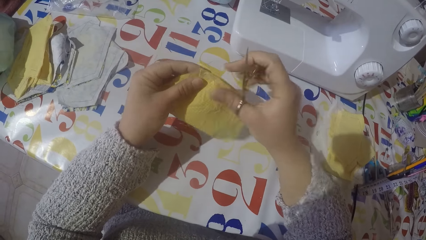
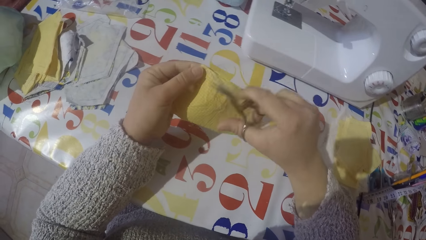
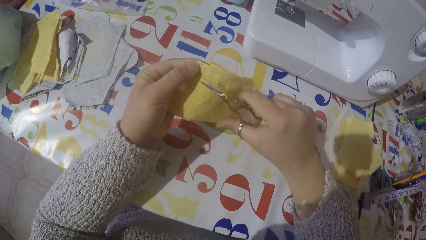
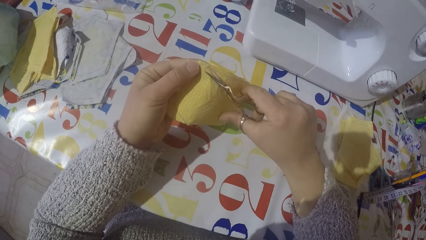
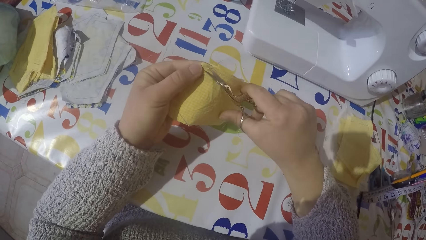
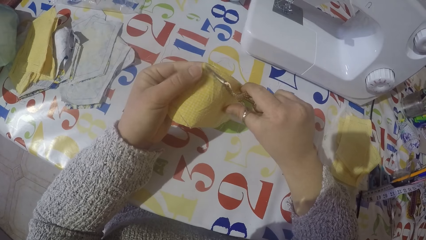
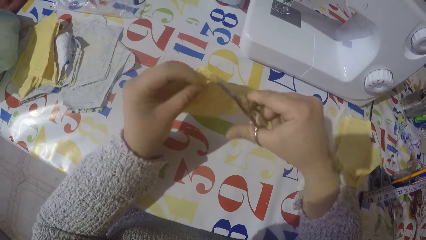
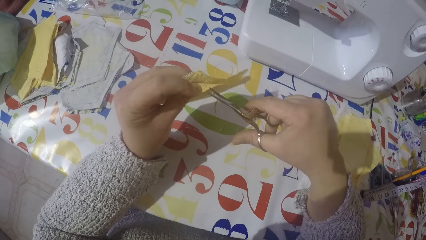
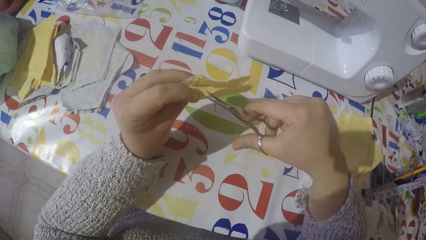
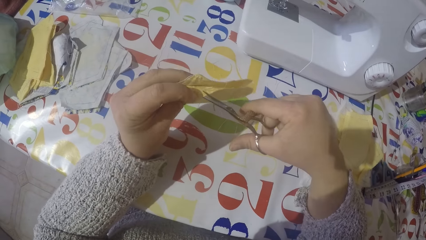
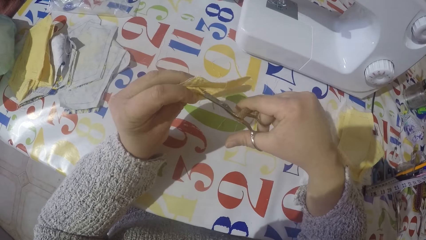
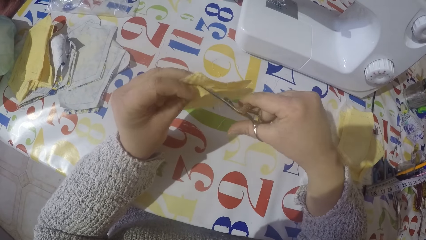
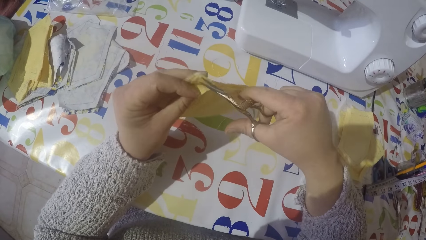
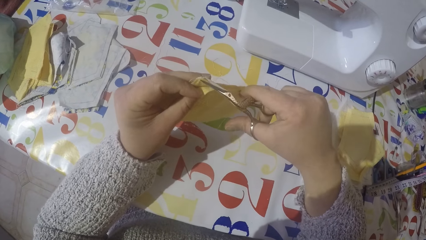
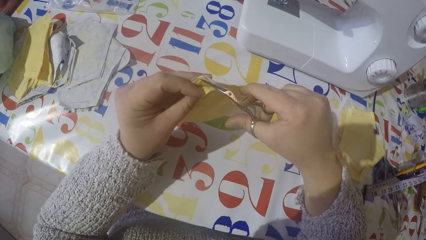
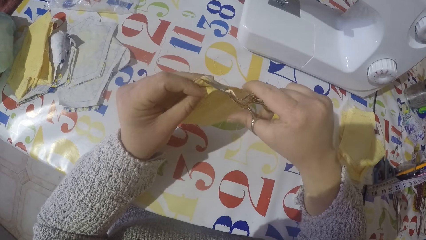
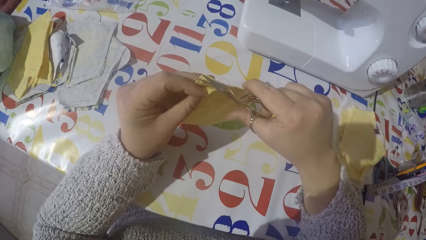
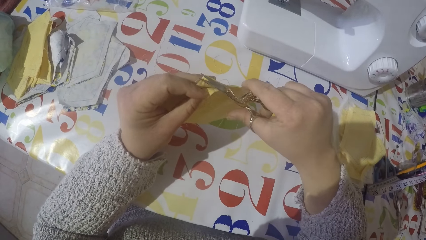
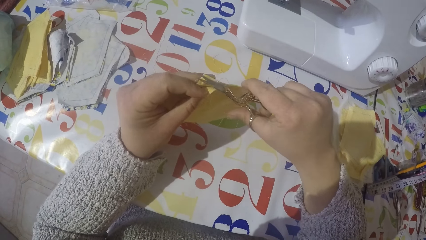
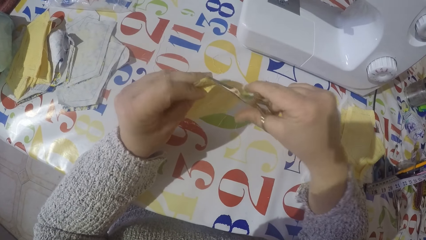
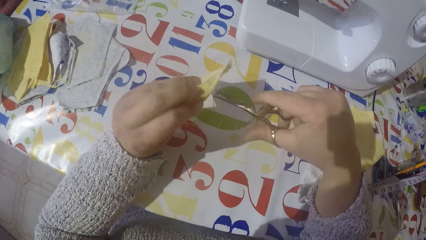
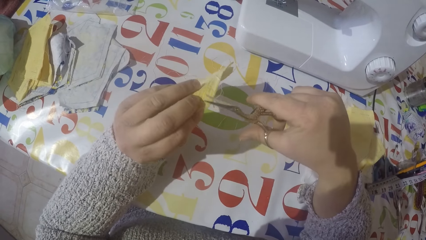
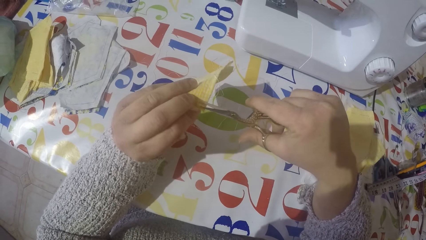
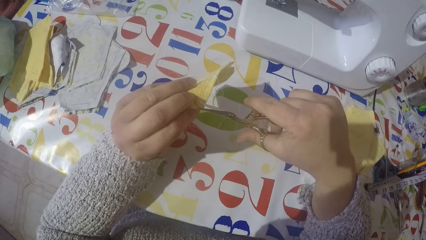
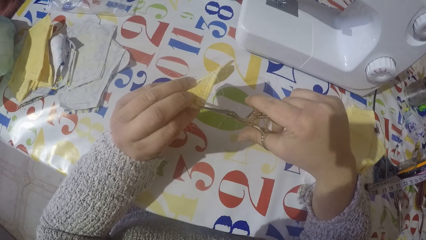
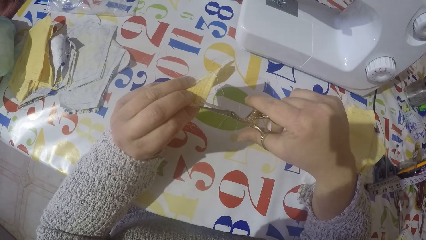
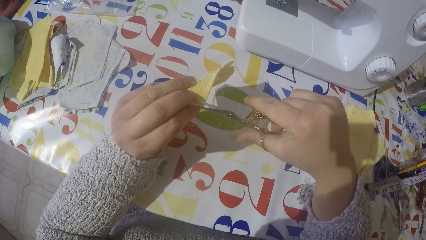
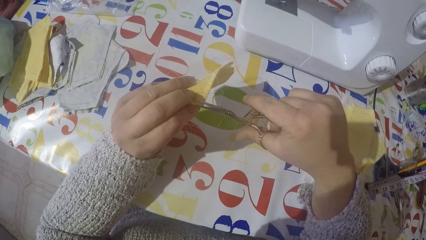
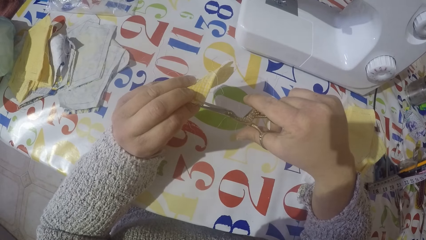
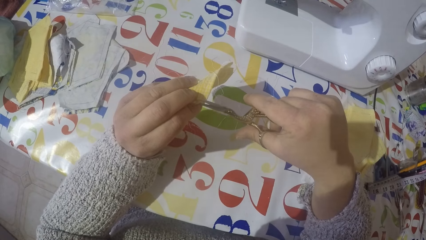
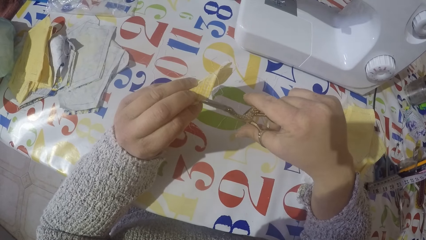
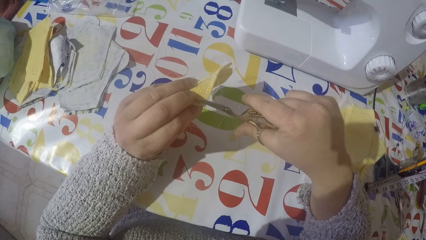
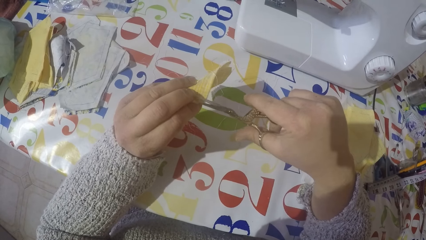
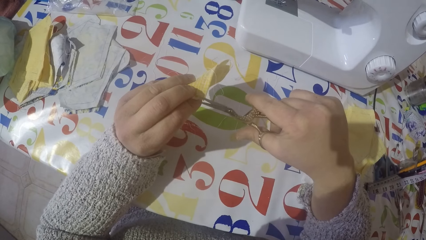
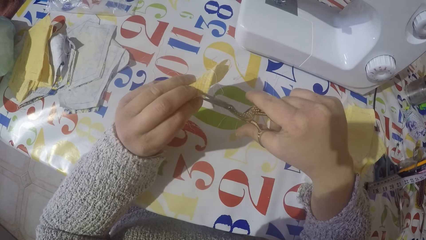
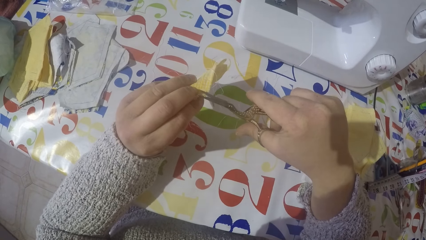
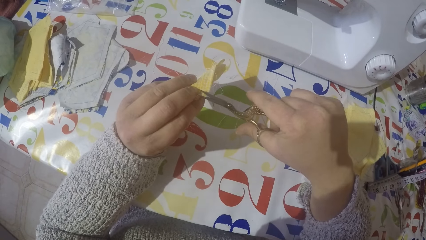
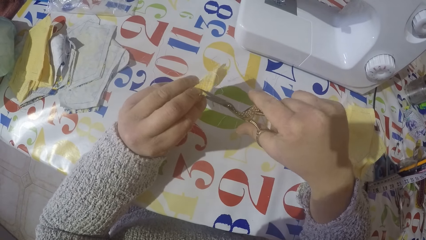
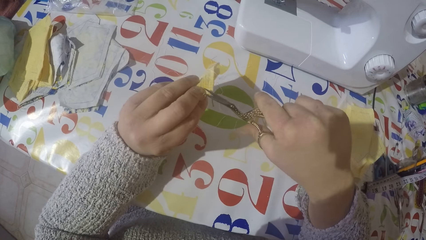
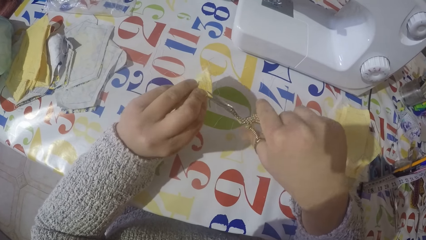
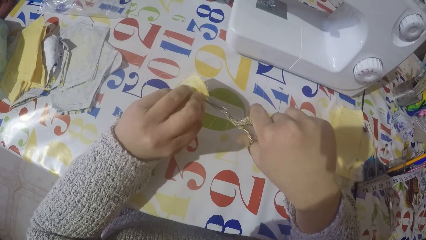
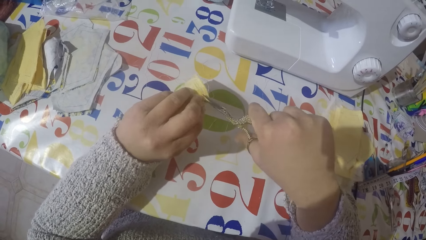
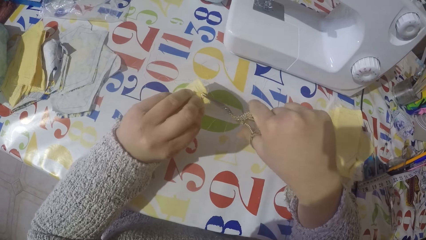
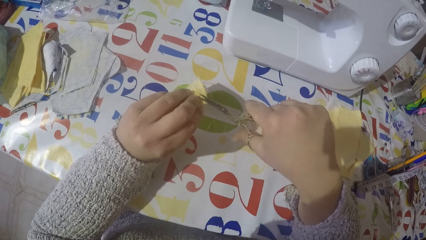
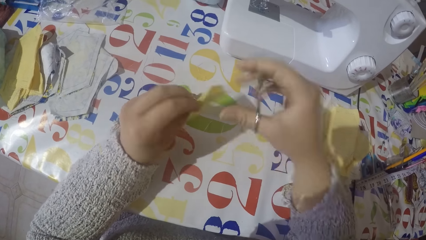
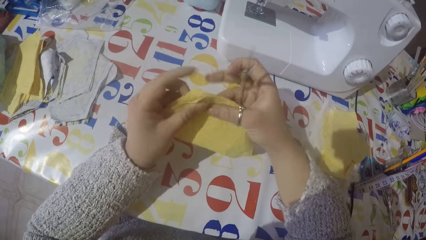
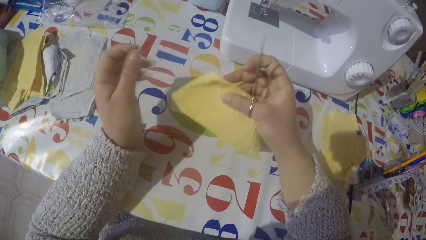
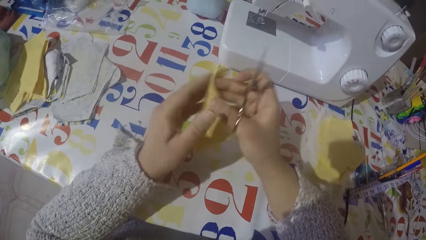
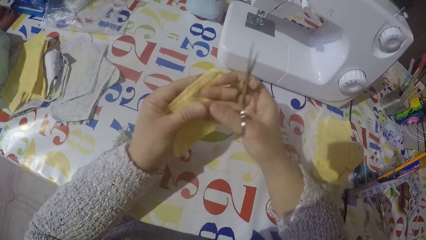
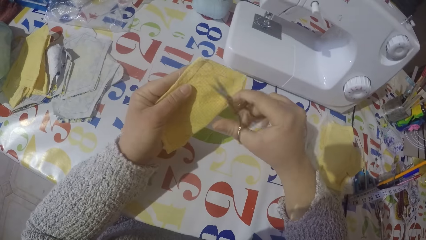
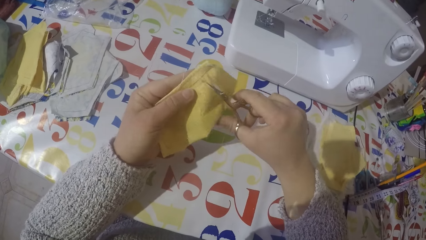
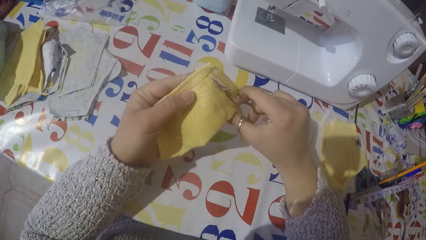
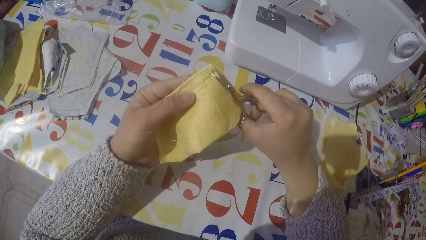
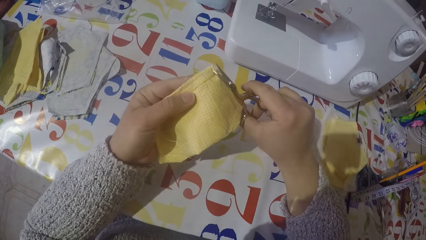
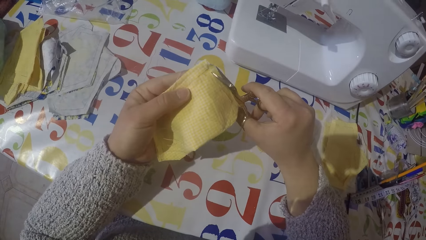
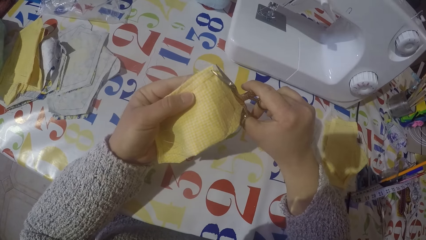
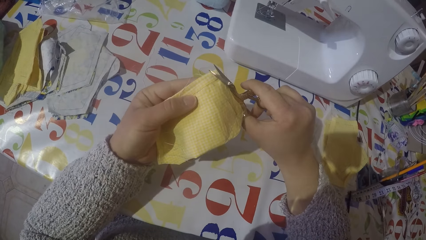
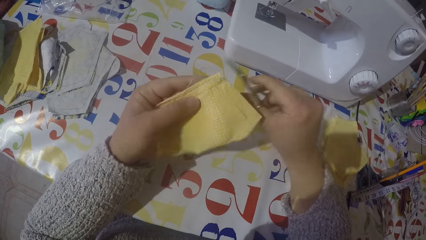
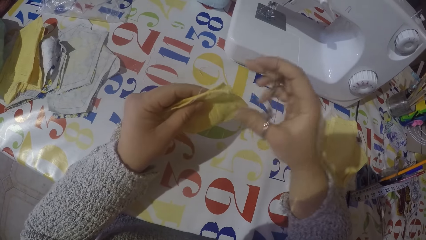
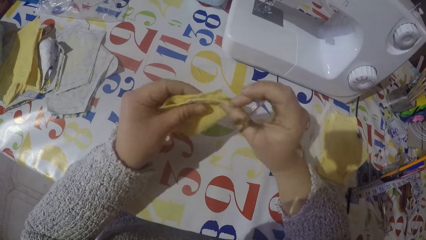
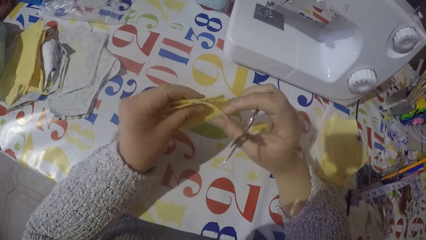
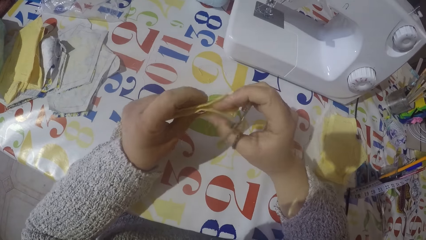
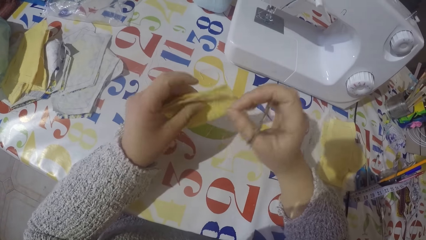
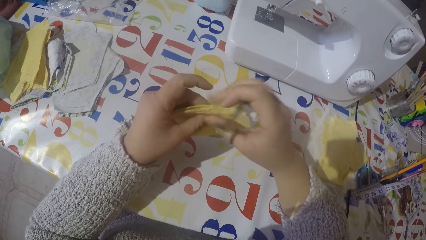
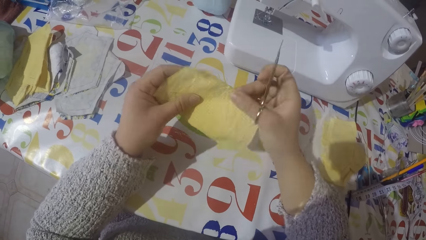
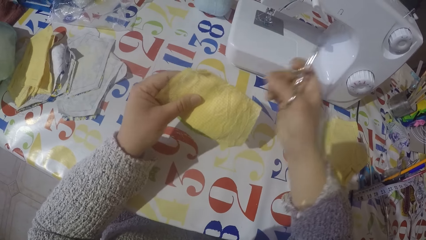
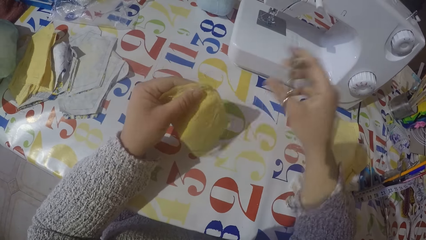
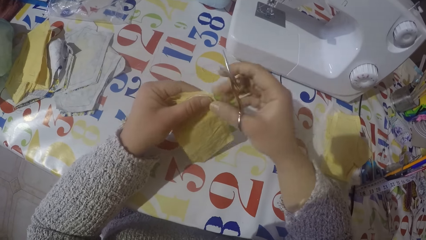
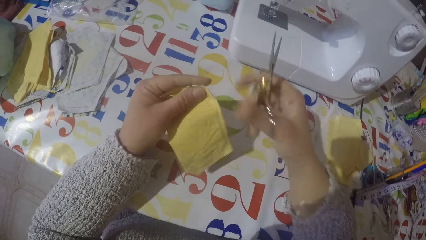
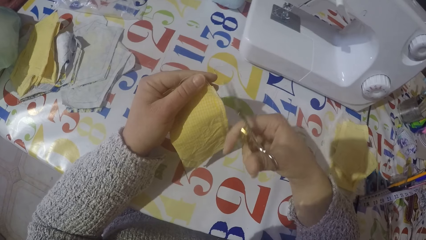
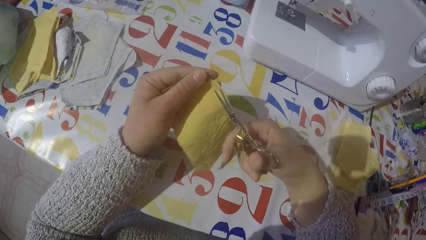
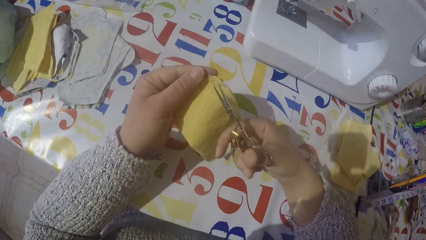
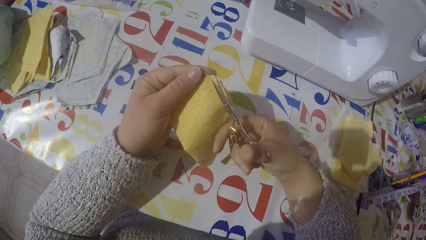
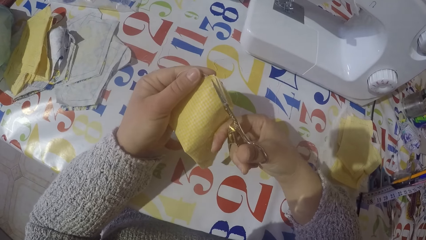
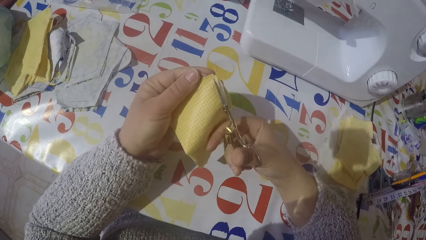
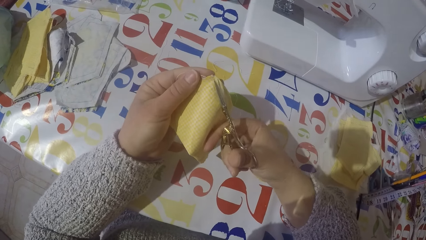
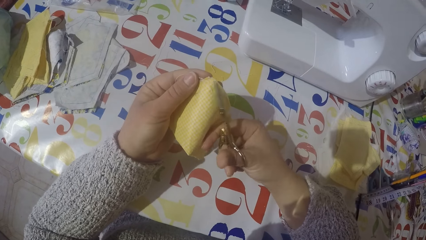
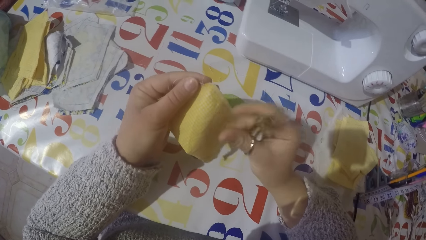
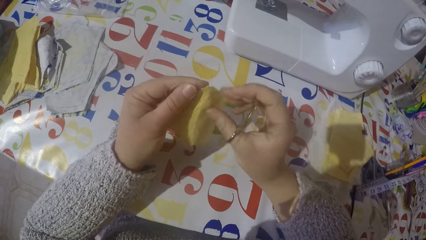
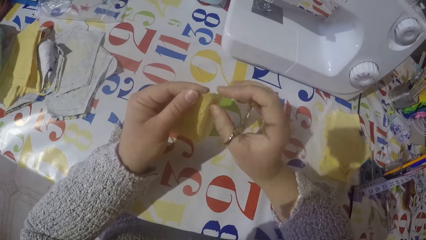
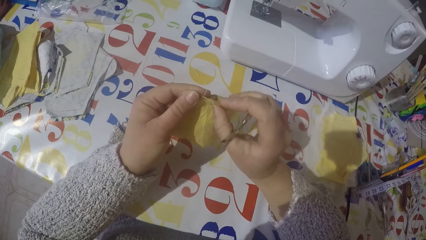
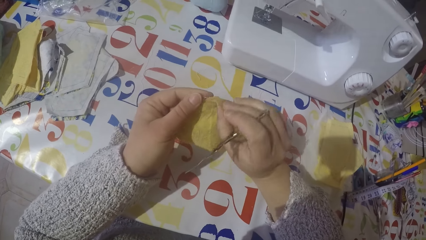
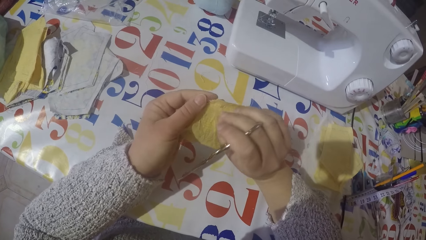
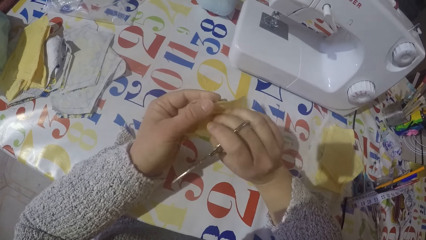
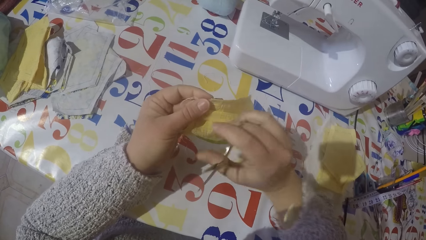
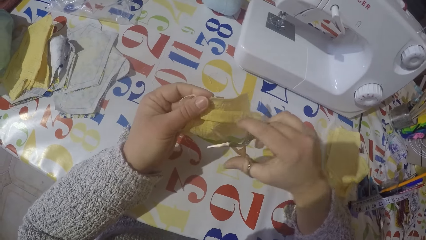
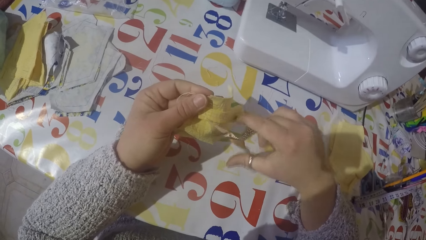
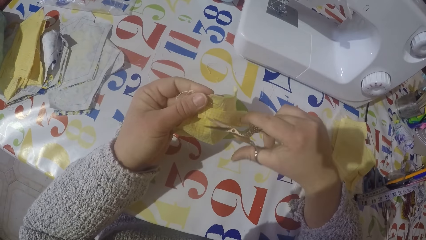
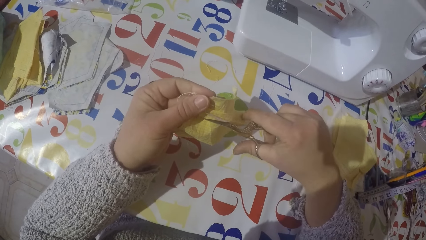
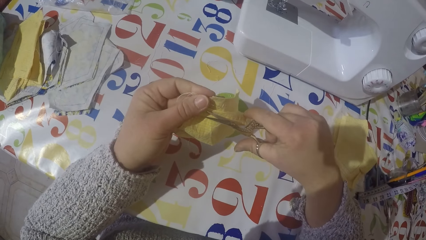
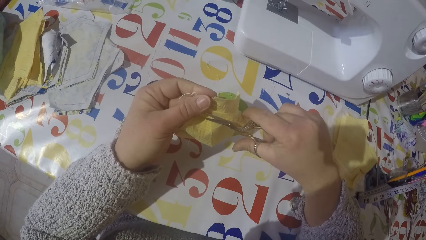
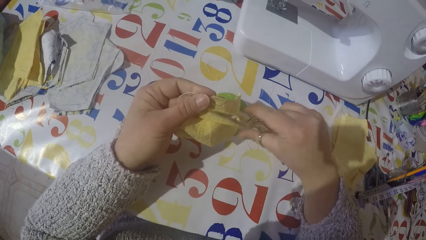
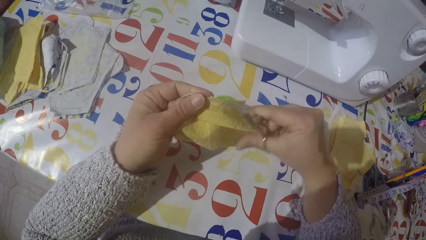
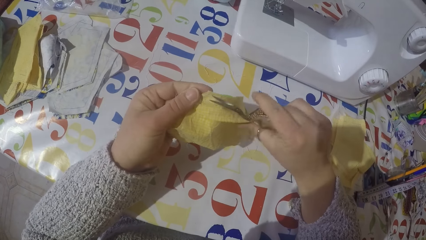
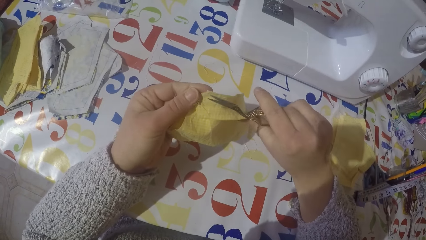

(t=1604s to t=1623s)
The camera wearer cuts the thread on a piece of cloth using scissors. He removes the thread with his left hand. He cuts the thread on the piece of cloth using the scissors. He removes the thread with his right hand. He cuts the thread on the piece of cloth using the scissors.
